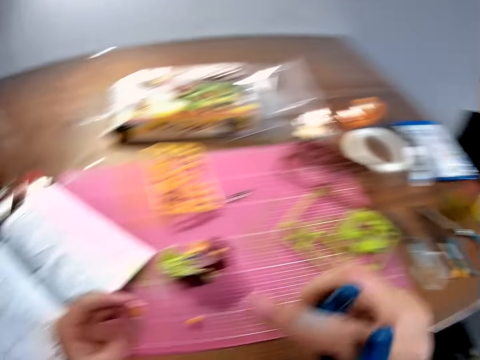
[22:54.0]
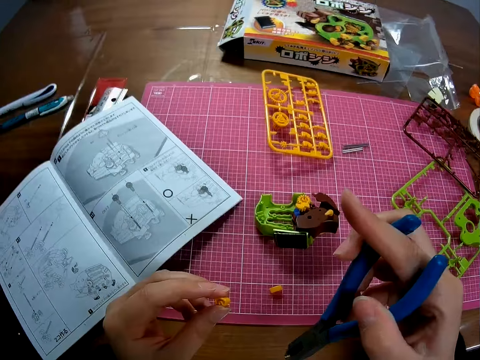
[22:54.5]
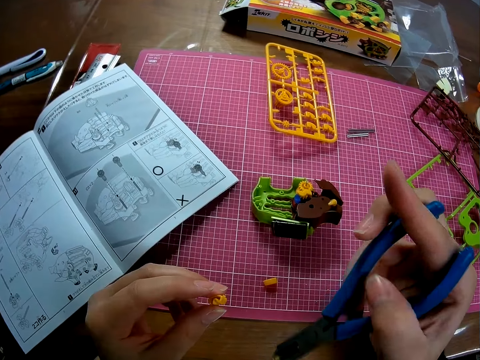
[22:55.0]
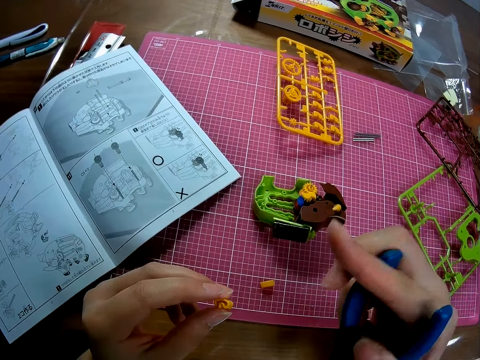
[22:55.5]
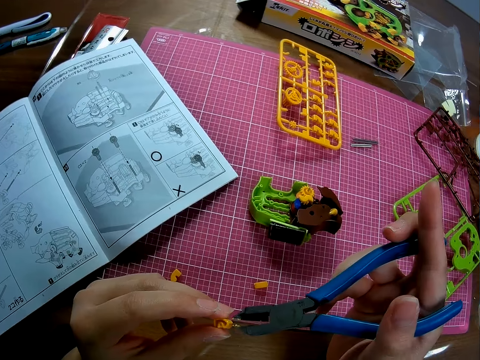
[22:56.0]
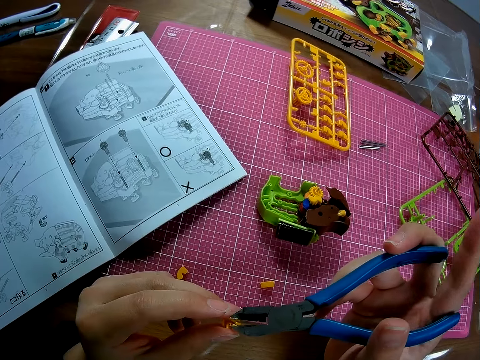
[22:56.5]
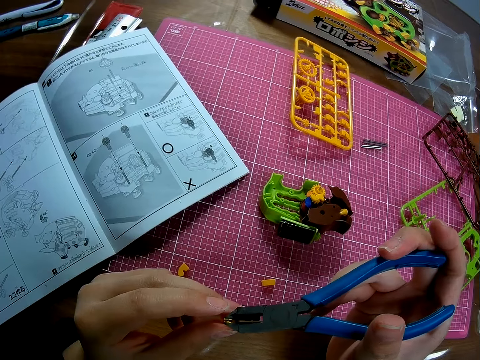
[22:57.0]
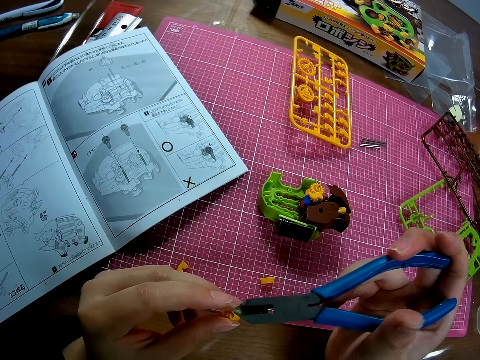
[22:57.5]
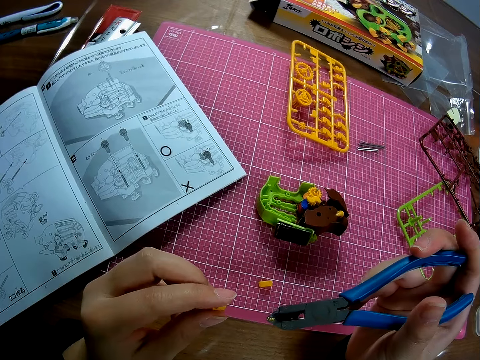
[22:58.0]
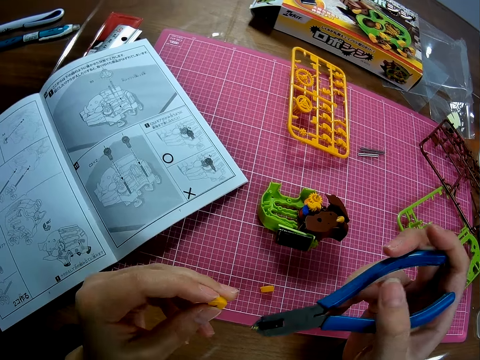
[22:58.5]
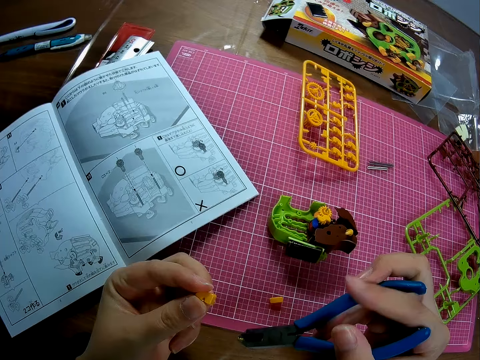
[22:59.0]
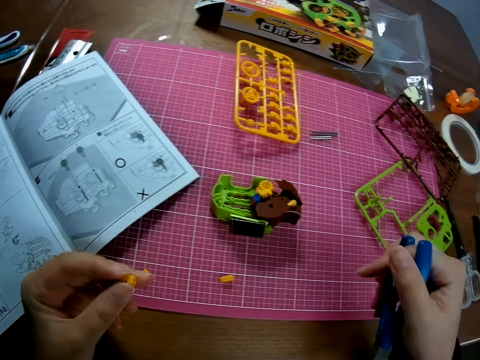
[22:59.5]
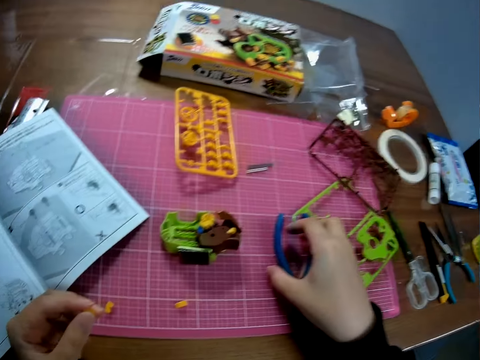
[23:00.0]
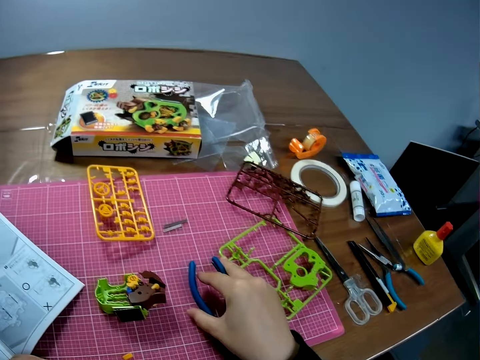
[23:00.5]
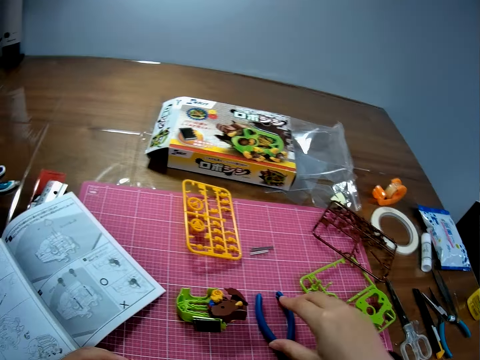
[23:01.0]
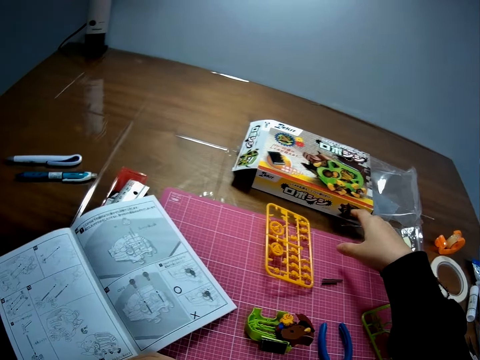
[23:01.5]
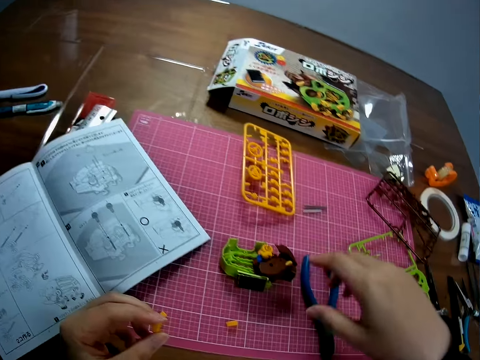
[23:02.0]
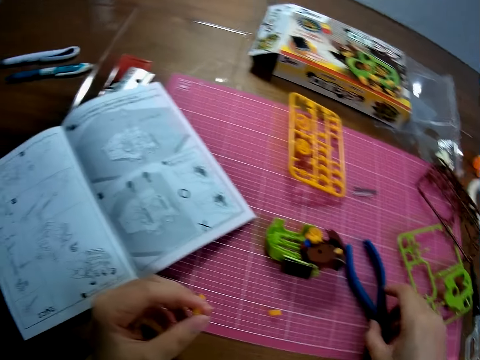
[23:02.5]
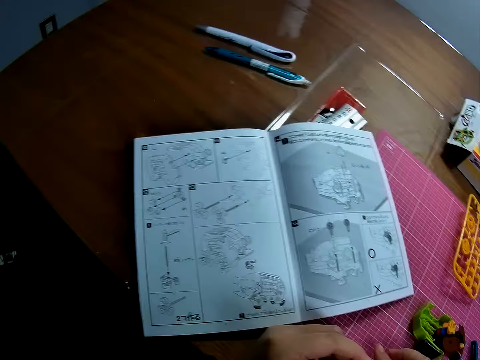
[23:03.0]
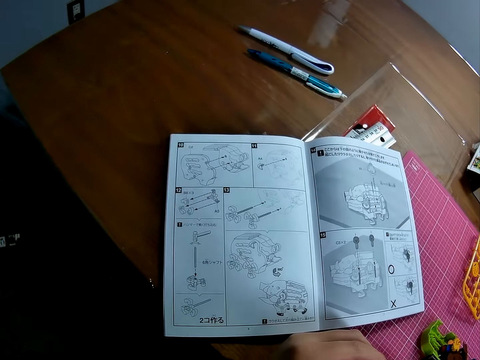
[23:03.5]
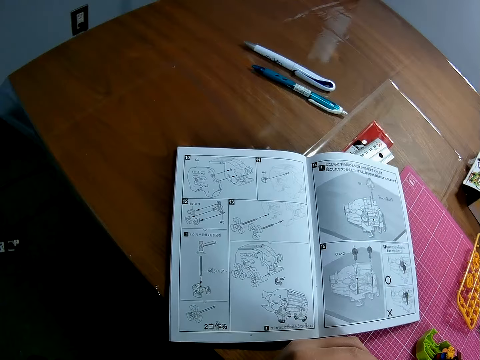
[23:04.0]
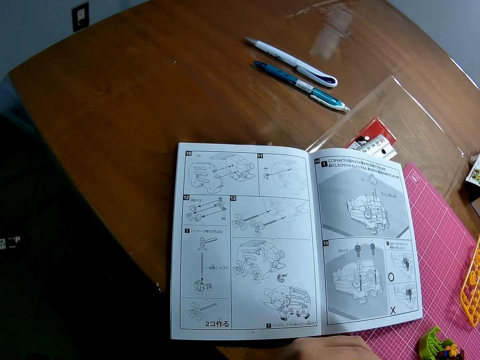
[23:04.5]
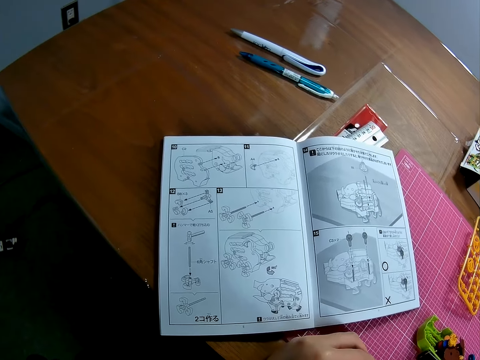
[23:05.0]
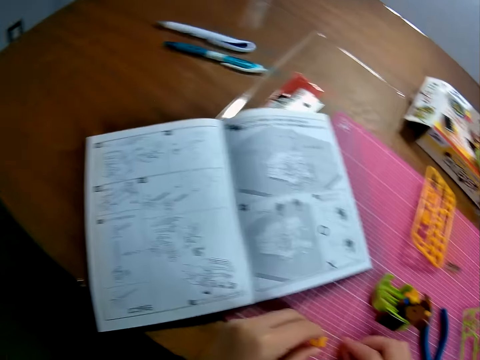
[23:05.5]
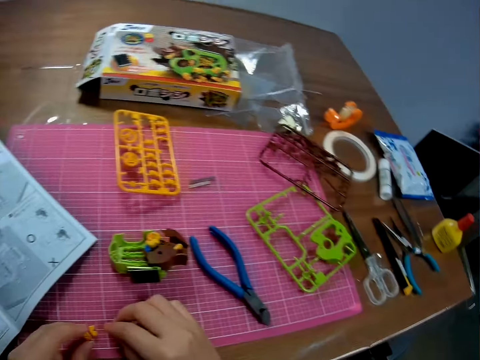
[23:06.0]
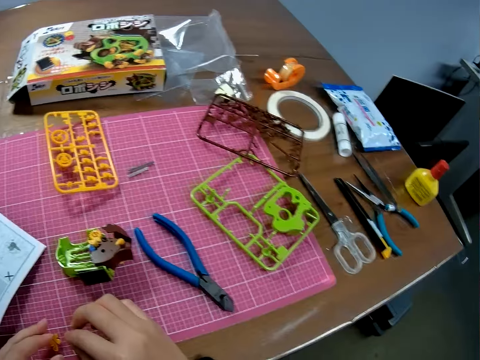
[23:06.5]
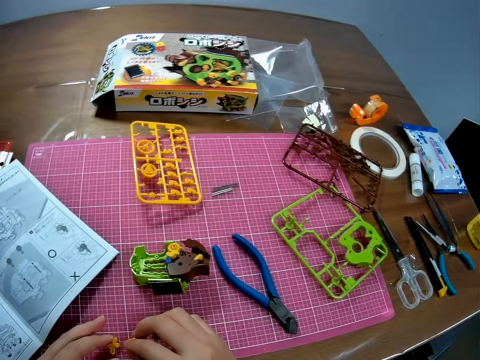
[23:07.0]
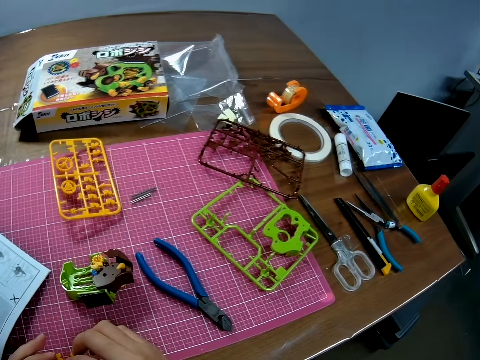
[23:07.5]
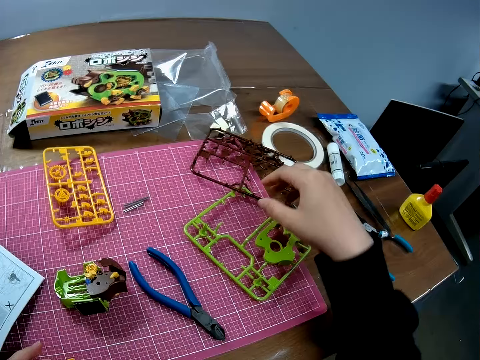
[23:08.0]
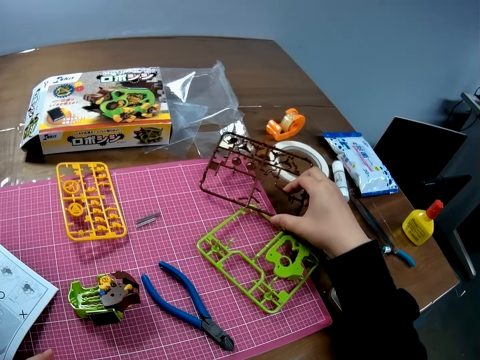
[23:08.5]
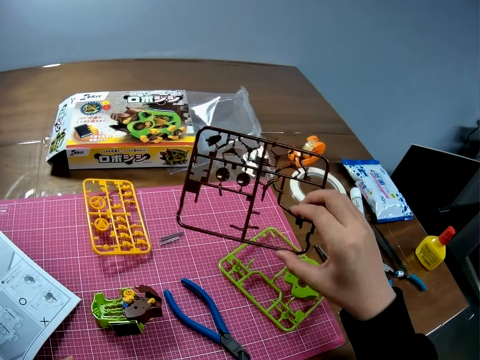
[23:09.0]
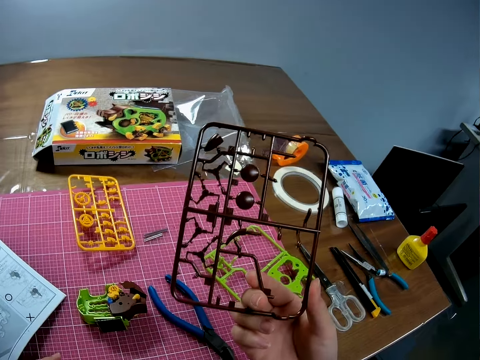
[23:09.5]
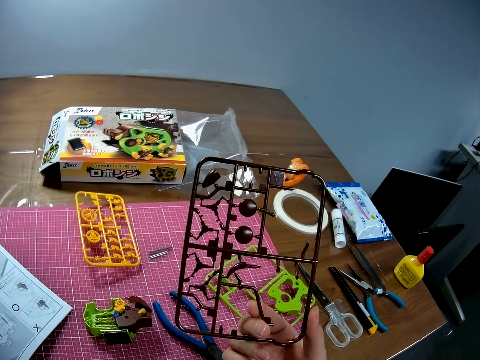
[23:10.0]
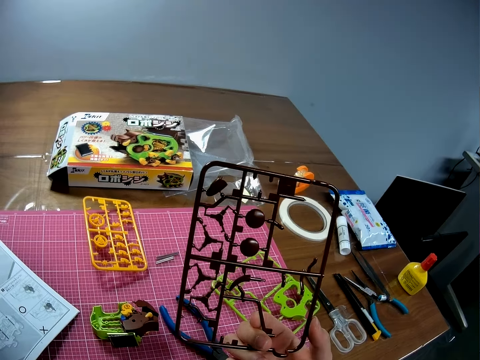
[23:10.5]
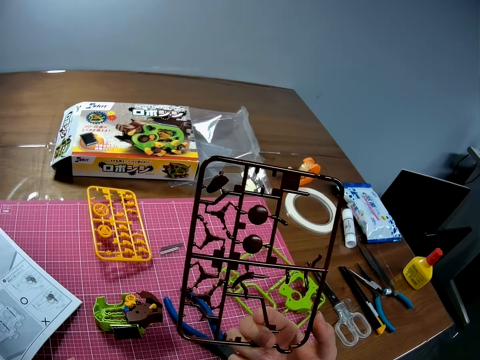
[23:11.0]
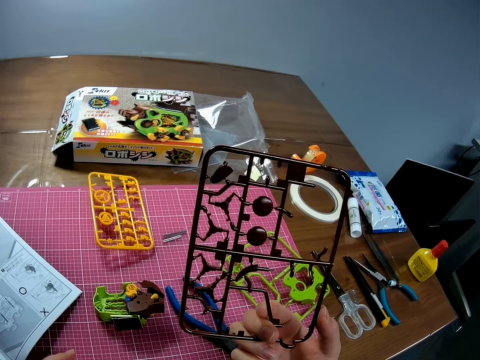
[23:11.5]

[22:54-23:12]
The camera wearer peels a nylon off the yellow plastic using a cutter. They cut the piece of plastic model with the steel cutter. They put the steel cutter on the table. They adjust the position of the cutter on the table. They look at the instruction book and look around. They pick up a brown plastic or piece of the plastic model. They look at the piece of the plastic model.

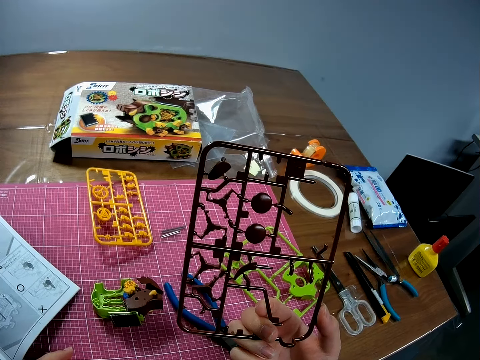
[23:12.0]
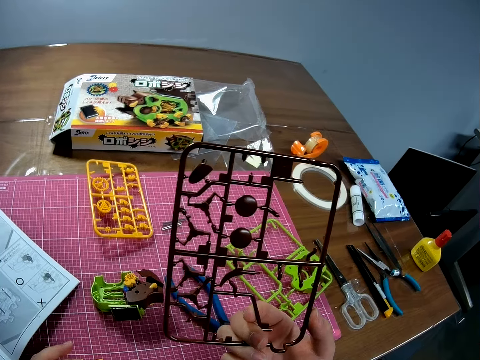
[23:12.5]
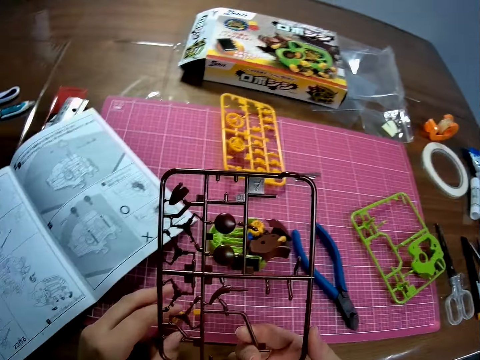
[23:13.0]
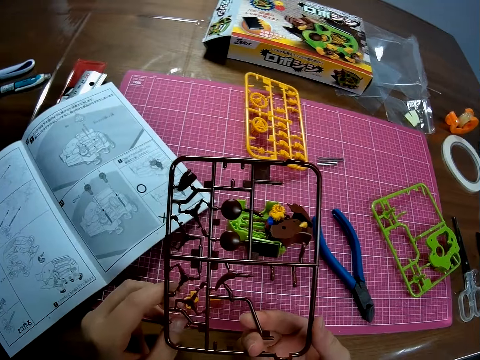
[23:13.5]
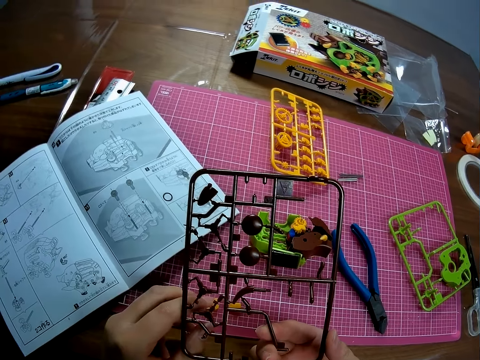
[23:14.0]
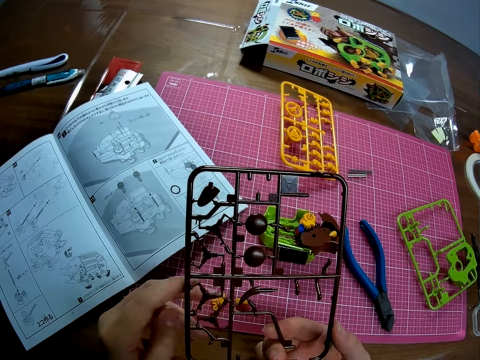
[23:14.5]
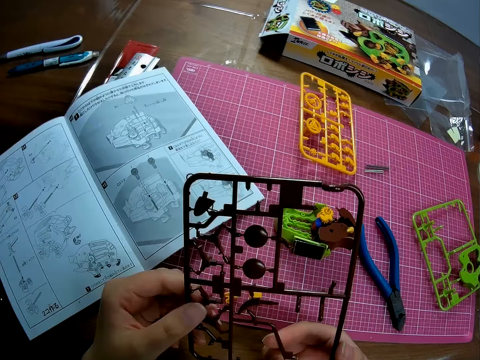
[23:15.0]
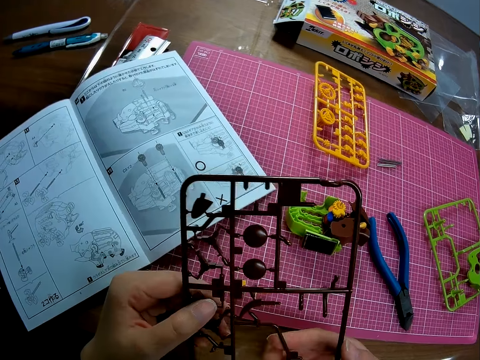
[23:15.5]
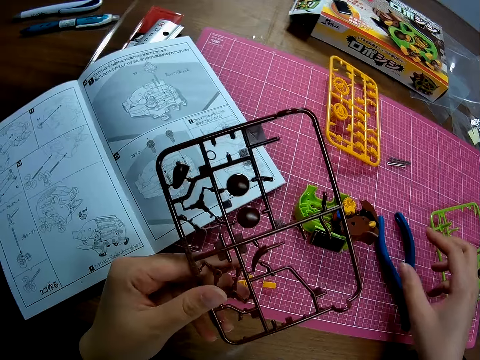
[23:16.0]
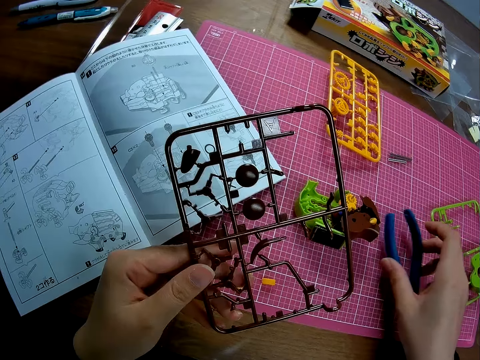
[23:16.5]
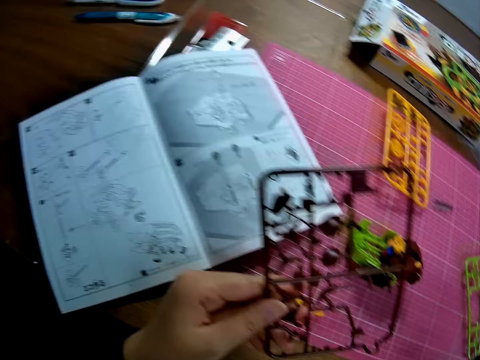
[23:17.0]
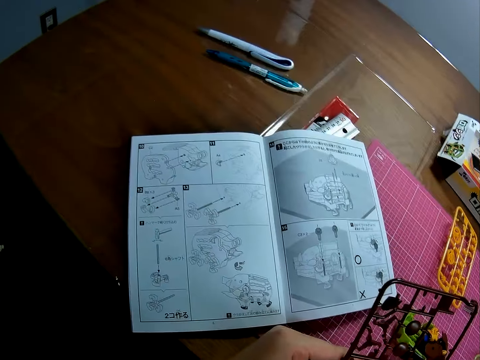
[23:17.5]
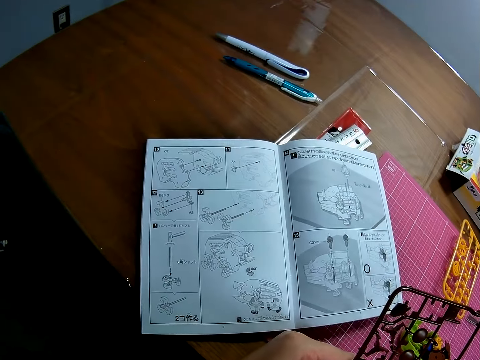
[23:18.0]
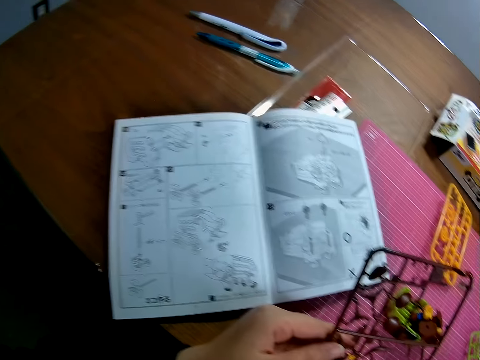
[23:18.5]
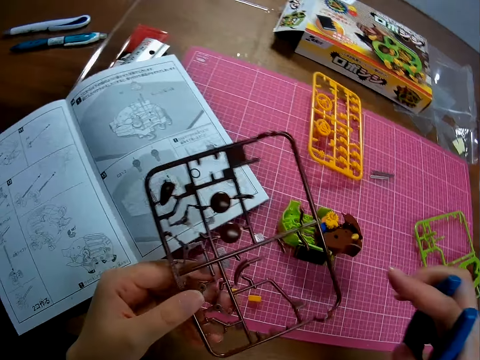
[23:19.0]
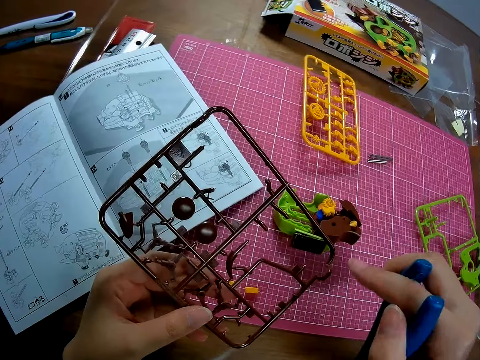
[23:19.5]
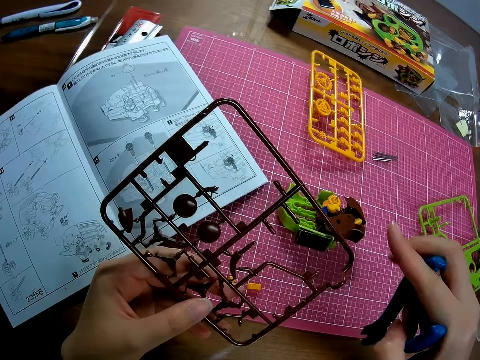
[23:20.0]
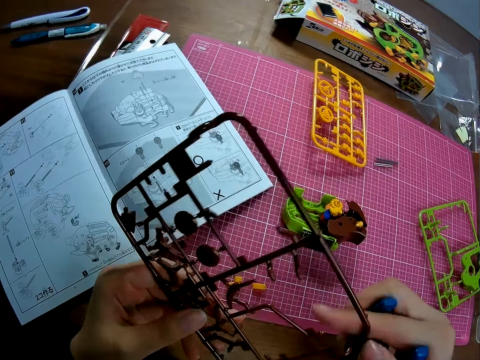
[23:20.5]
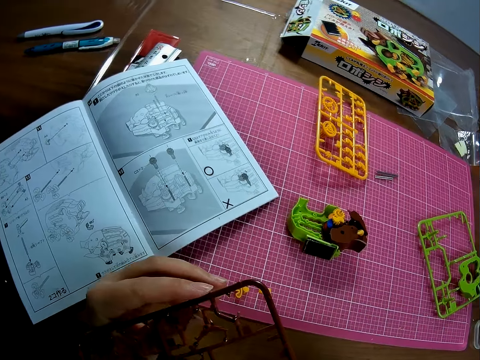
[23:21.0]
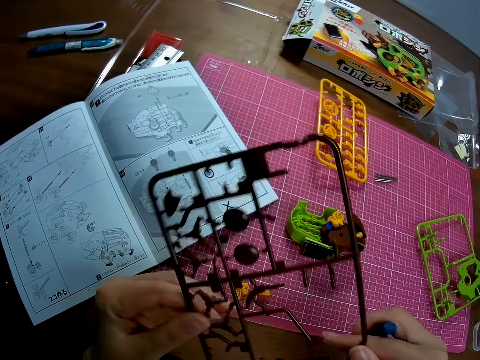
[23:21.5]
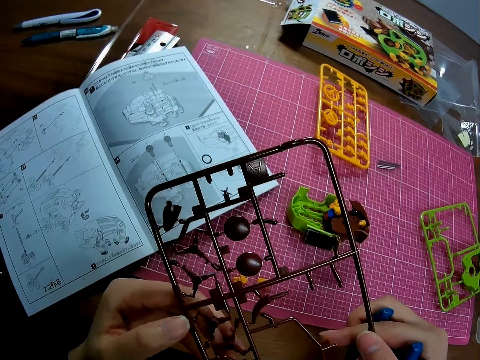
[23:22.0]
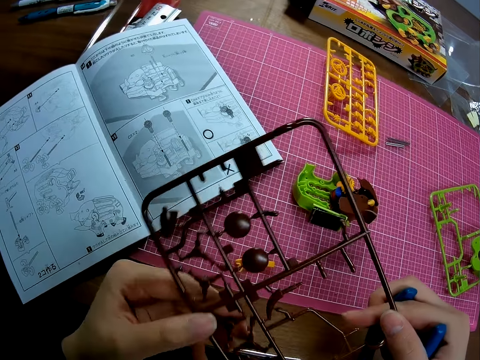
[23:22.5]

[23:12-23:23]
The camera wearer picks the steel cutter from the table. They look at the instruction book. They look at the piece of the plastic model.
